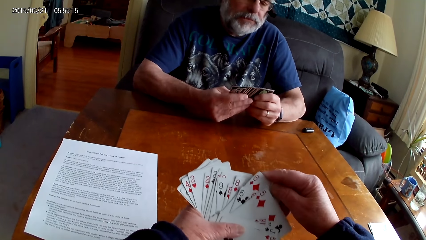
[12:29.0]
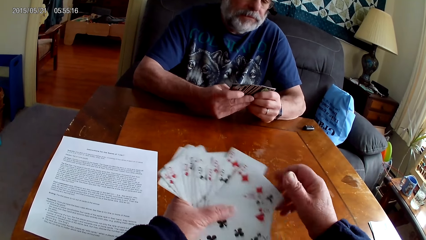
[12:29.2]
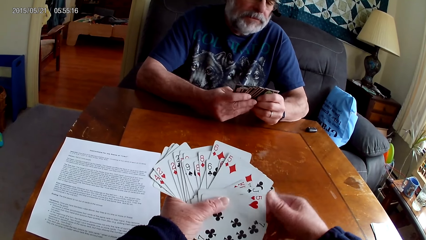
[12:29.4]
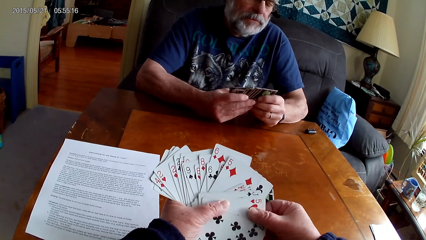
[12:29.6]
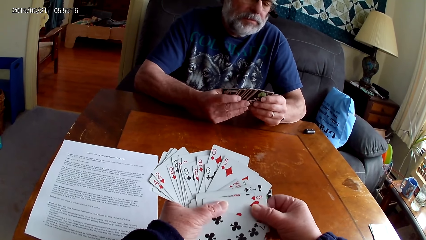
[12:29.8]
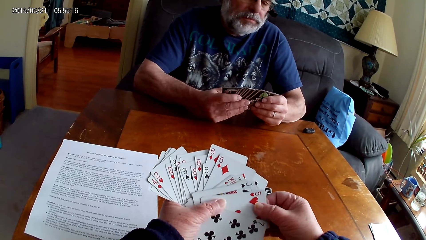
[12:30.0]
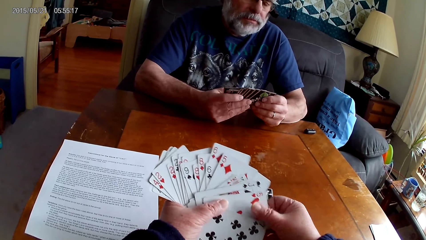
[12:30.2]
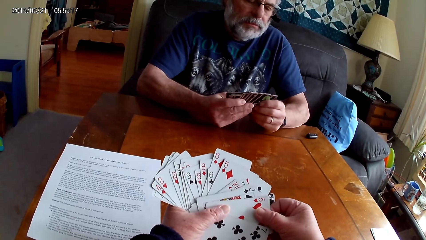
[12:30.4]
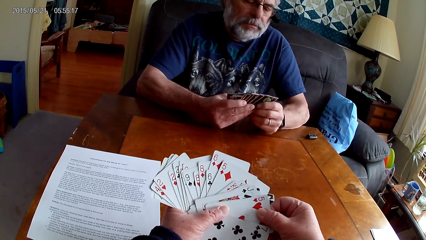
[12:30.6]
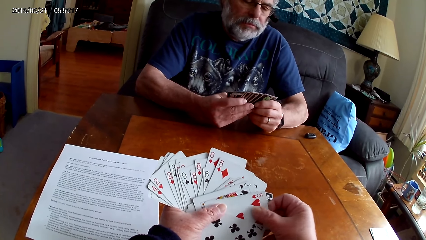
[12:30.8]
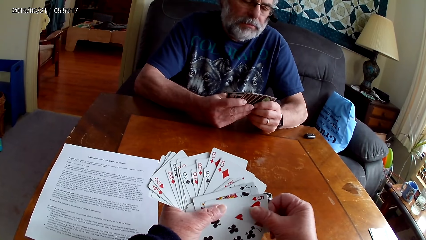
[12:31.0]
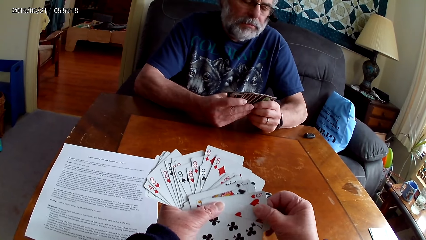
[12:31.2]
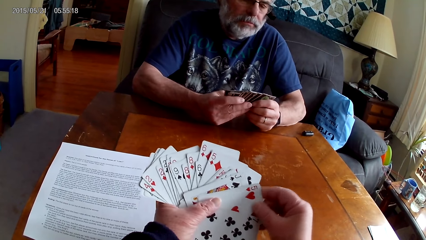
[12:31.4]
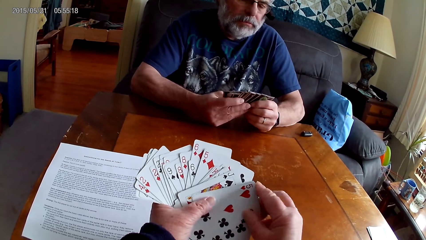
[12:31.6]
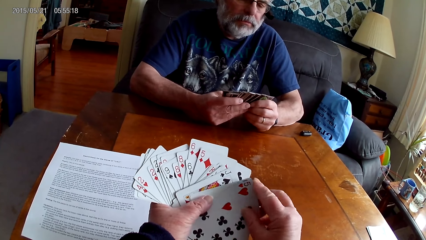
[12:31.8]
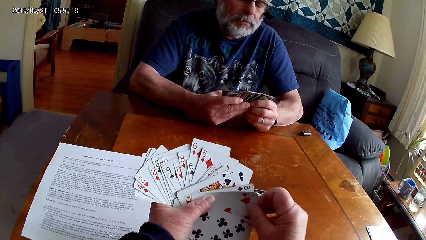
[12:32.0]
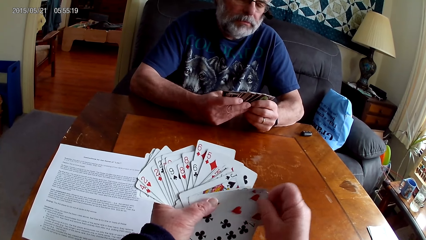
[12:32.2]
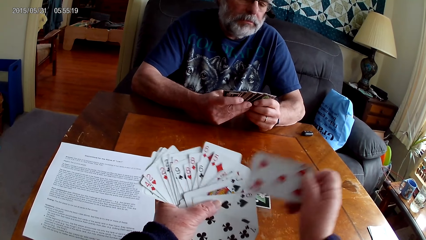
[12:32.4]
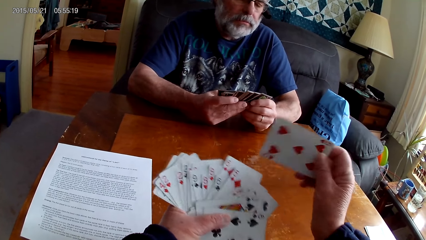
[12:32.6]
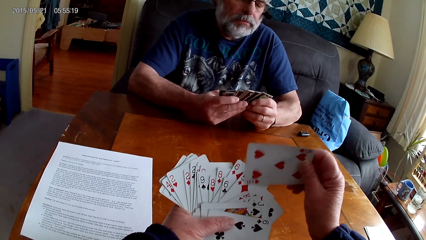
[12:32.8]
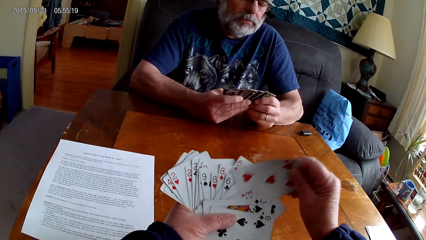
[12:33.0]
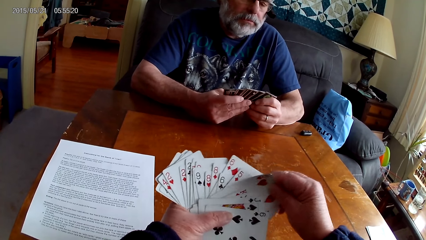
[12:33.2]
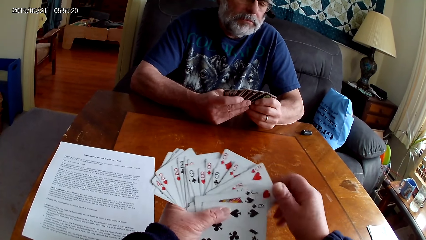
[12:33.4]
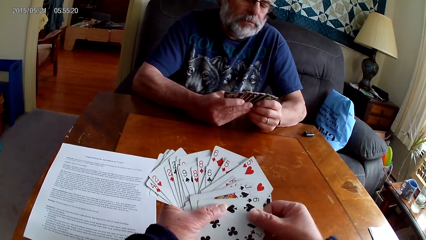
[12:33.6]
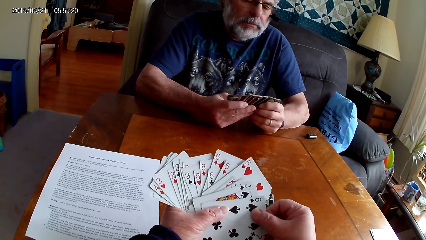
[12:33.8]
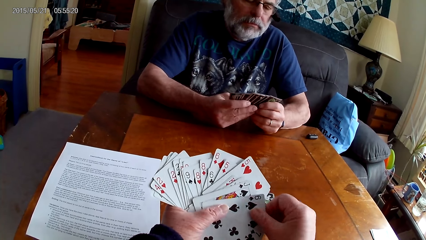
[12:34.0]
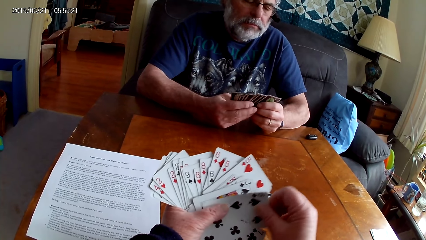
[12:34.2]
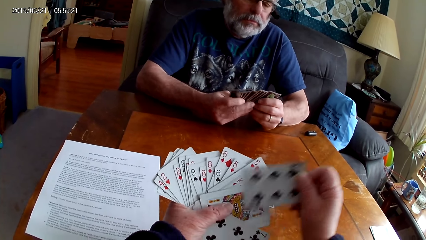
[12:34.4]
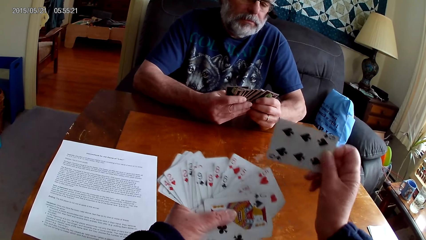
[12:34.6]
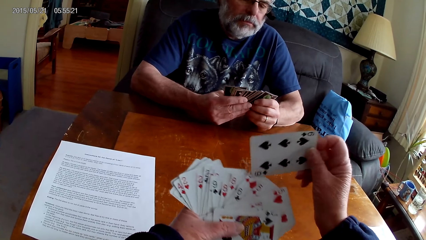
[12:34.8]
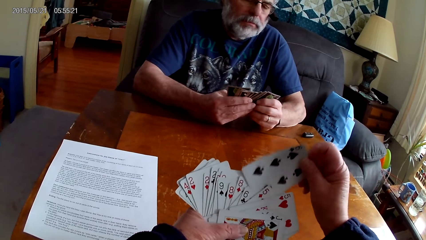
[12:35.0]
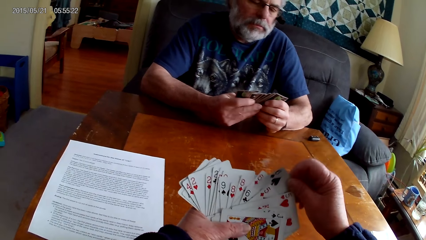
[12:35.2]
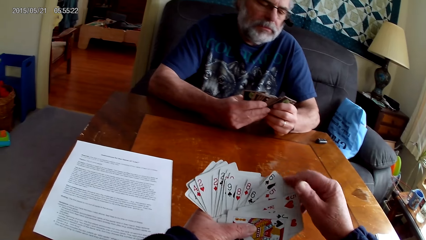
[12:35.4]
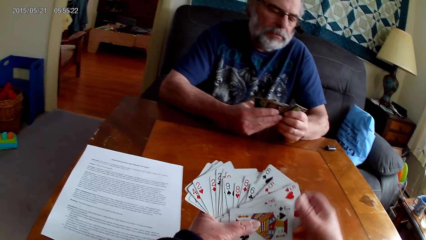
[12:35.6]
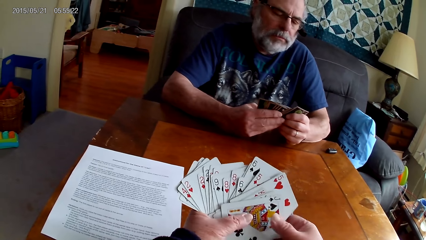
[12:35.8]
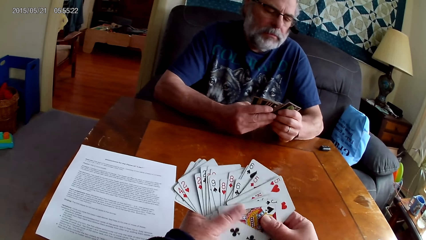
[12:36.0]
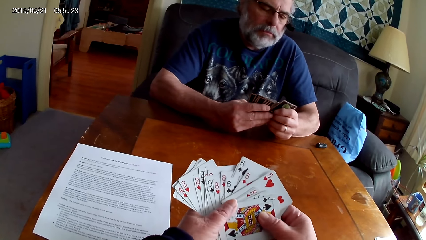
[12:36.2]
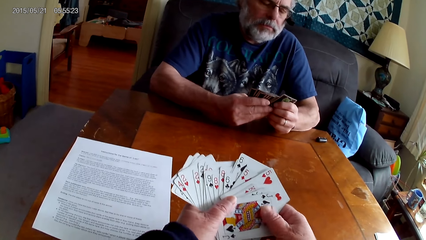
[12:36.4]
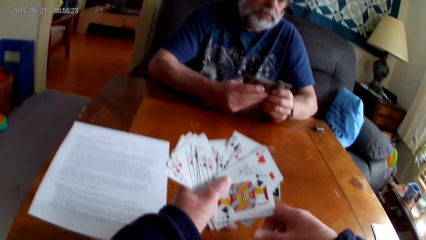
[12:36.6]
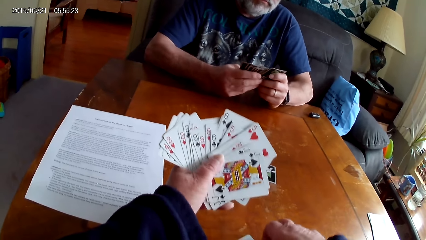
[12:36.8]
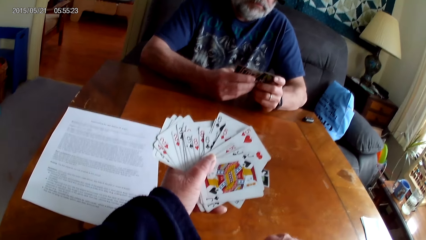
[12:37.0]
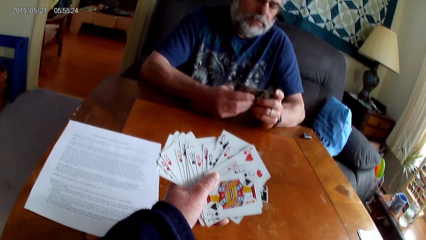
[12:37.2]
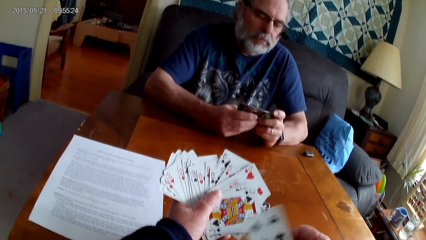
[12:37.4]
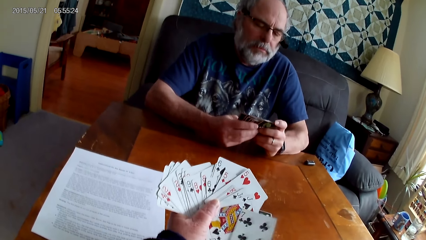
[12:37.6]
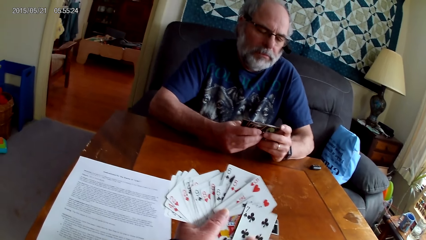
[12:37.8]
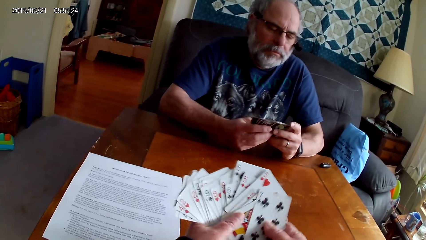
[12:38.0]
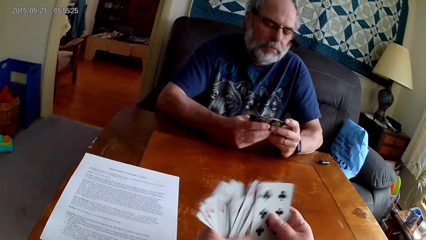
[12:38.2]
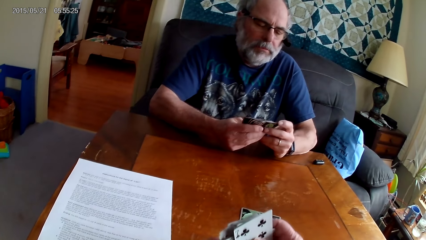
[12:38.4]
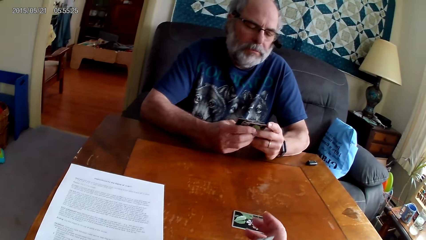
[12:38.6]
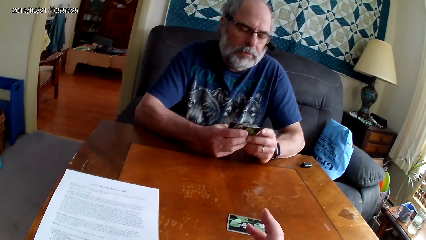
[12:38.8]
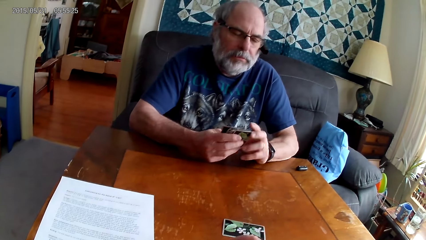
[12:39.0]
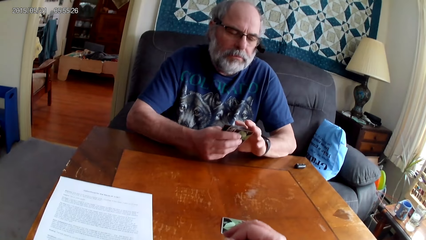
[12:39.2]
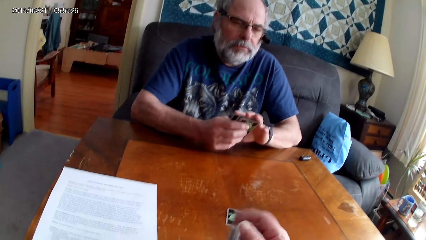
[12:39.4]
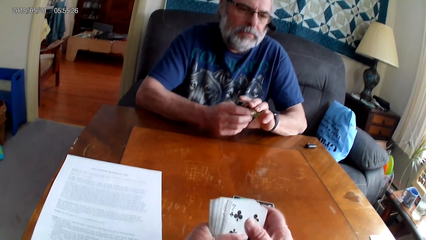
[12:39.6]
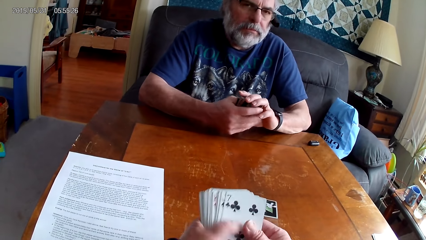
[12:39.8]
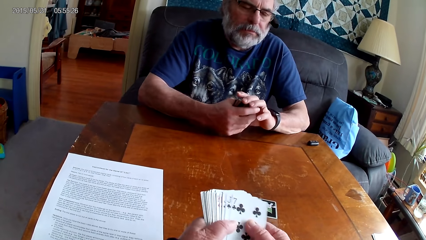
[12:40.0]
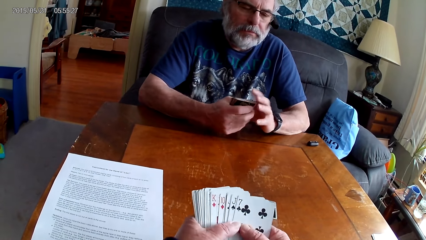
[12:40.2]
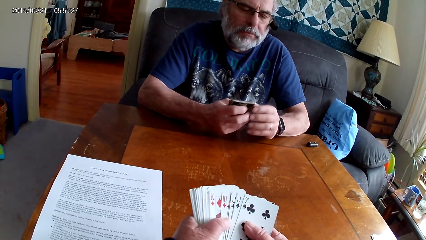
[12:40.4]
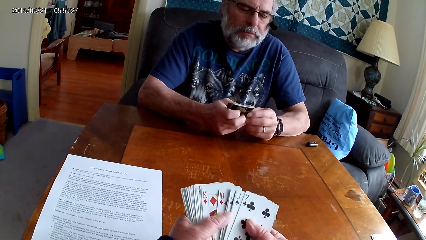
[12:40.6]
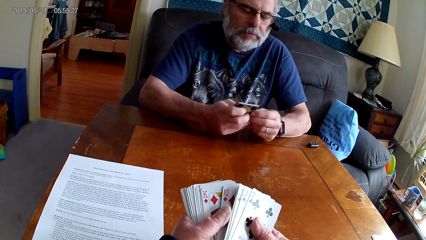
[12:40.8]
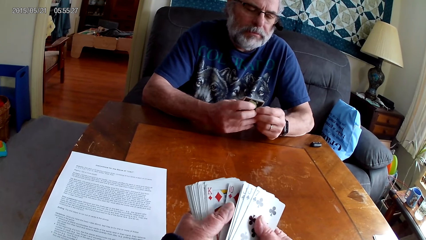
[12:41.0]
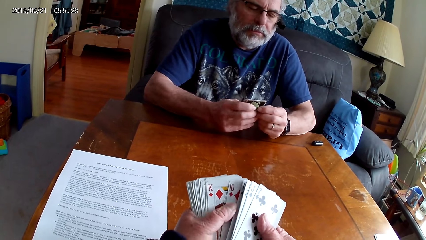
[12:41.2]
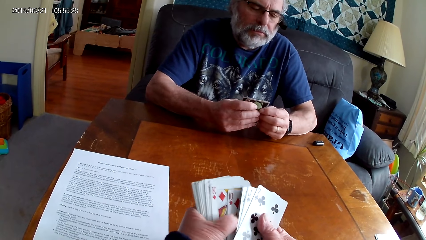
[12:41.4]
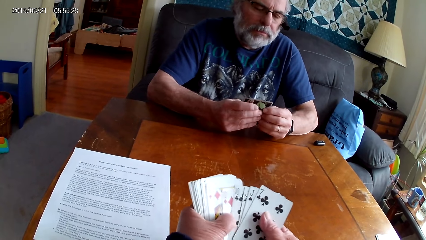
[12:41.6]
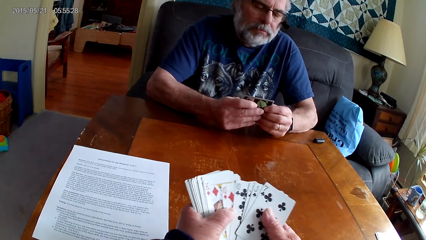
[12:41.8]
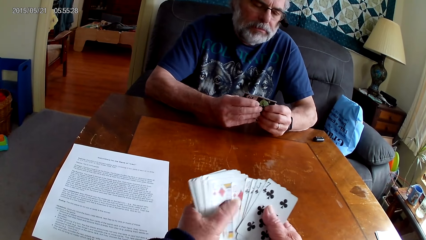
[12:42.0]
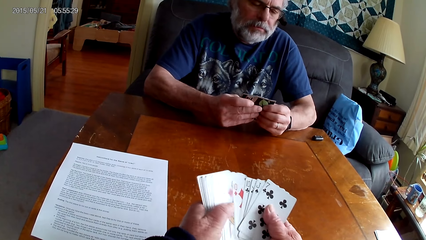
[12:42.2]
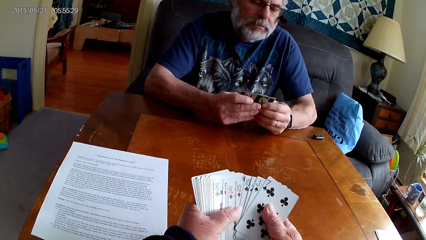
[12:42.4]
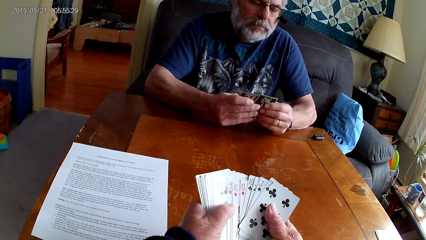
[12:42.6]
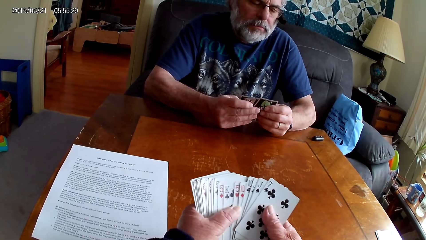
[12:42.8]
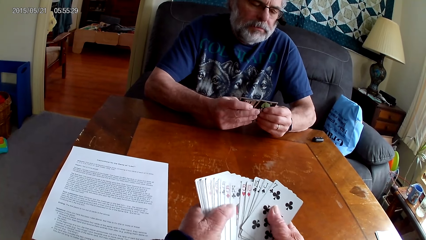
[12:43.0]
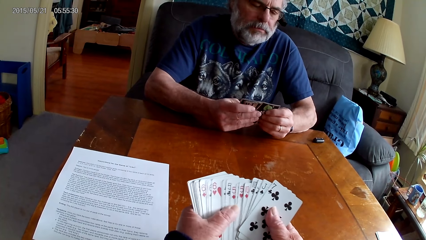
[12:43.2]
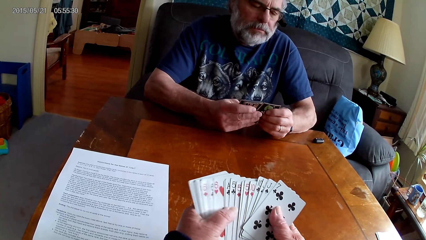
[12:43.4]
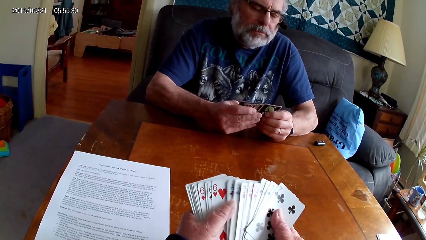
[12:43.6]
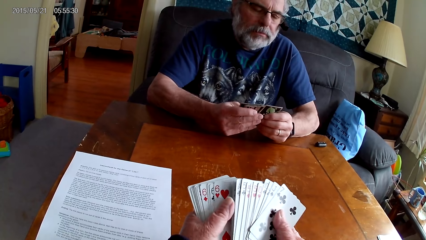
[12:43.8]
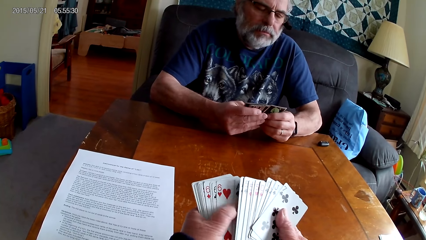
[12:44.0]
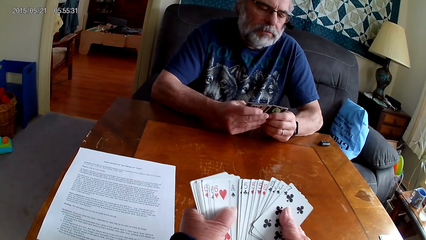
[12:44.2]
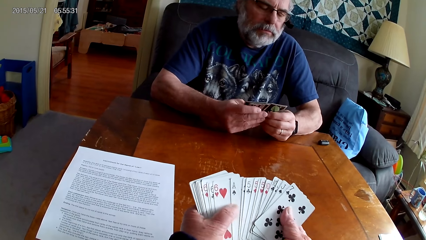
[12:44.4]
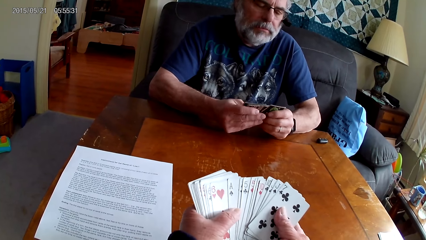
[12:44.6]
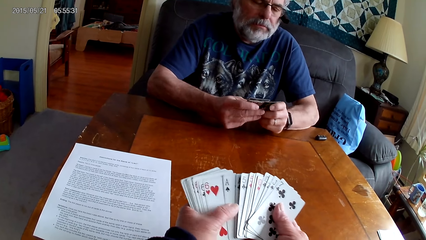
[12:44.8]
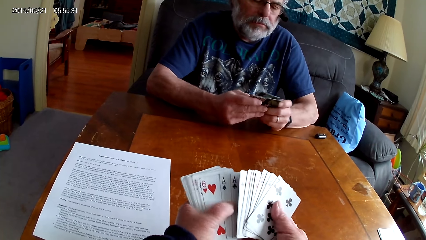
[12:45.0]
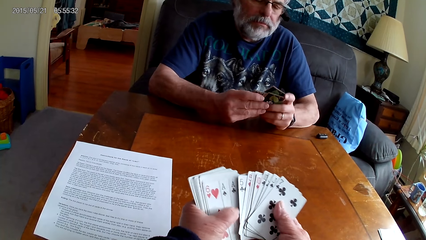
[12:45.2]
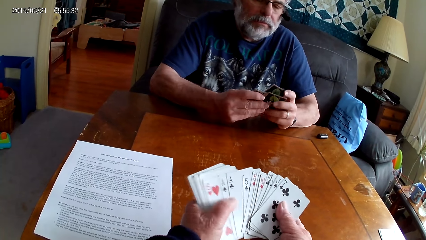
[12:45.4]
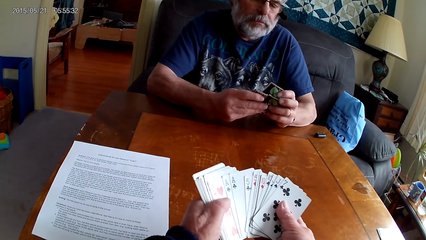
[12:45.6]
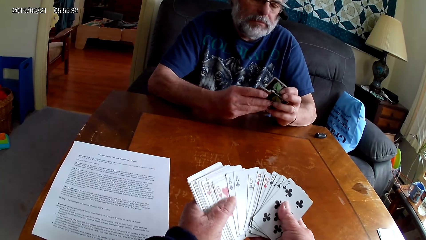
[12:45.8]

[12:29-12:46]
The camera wearer breathes in. They speak.
